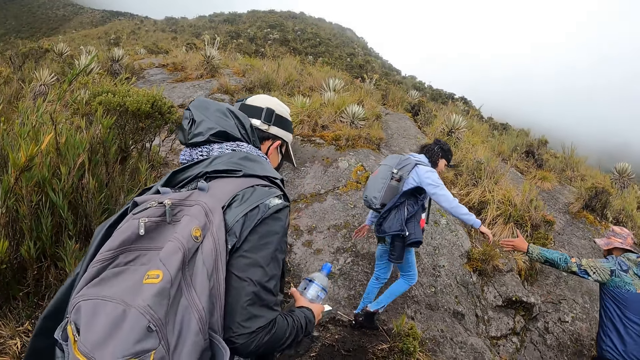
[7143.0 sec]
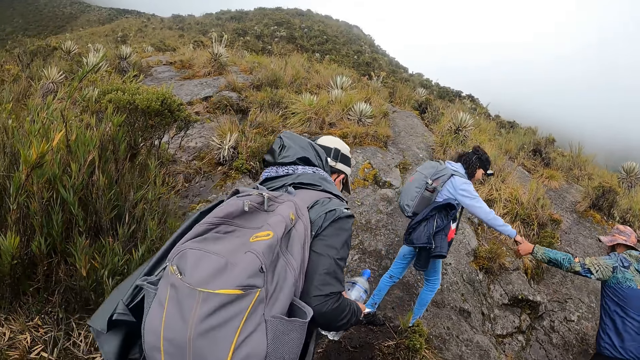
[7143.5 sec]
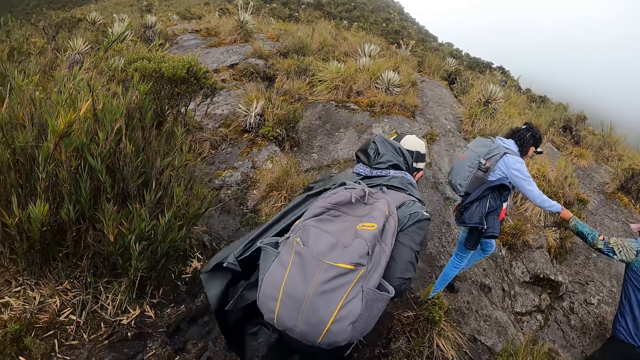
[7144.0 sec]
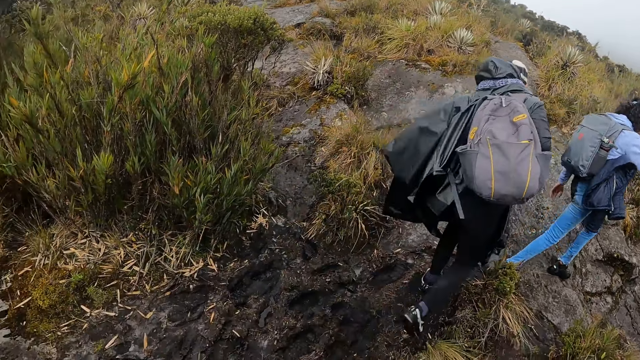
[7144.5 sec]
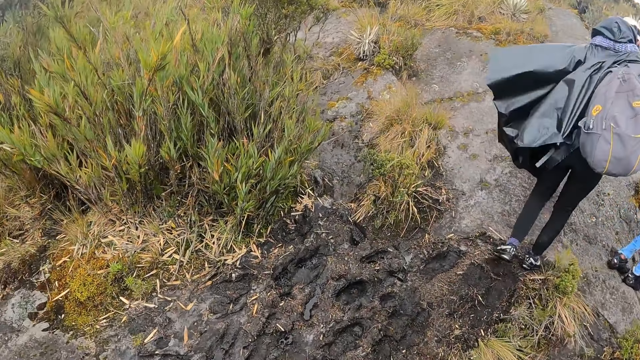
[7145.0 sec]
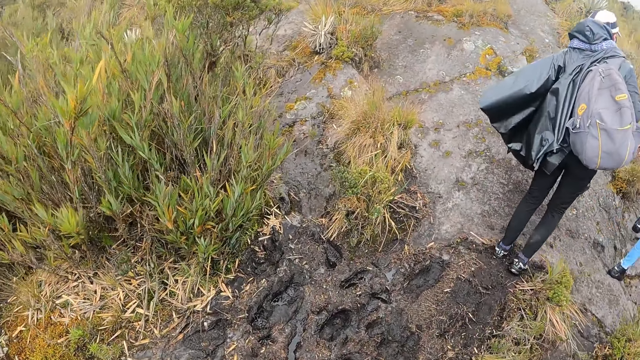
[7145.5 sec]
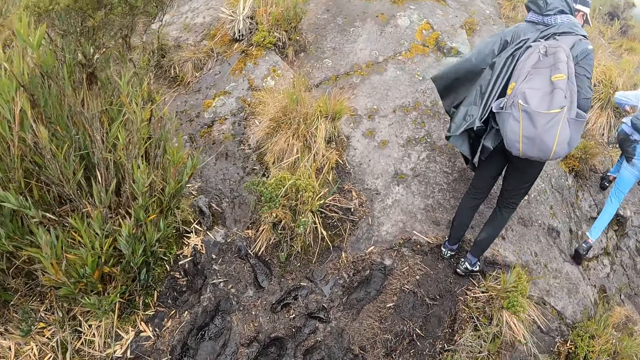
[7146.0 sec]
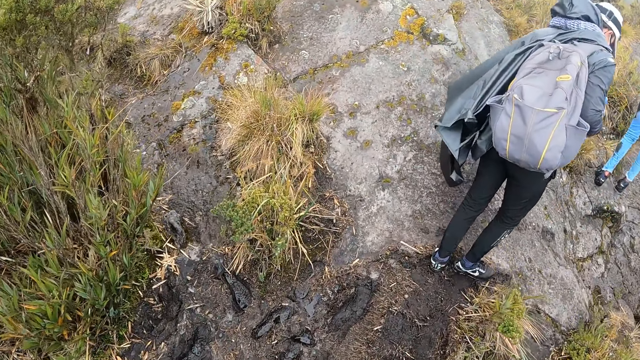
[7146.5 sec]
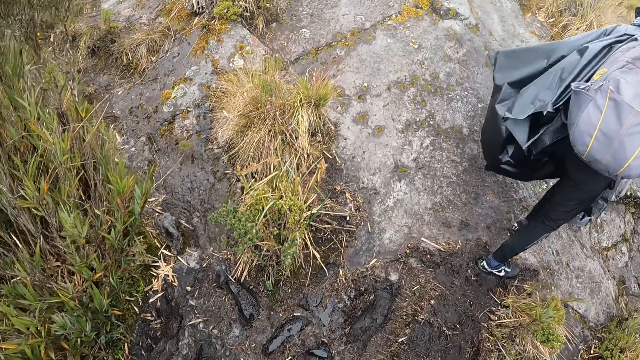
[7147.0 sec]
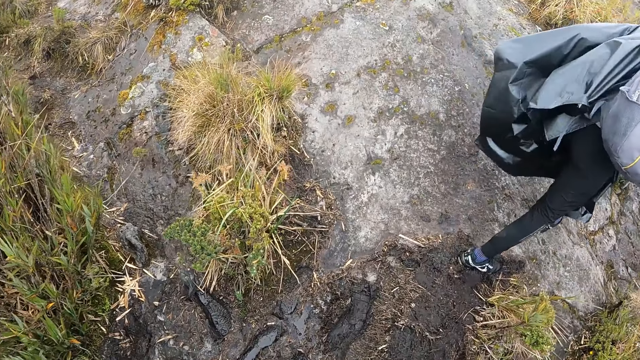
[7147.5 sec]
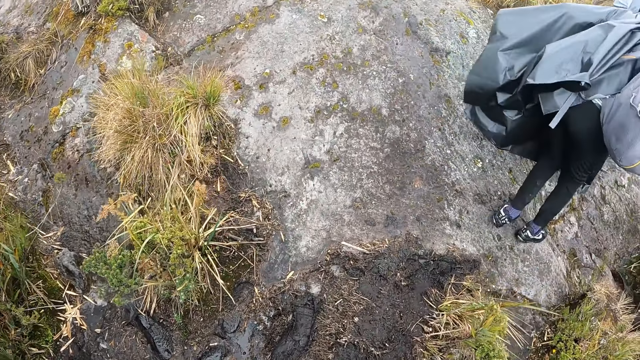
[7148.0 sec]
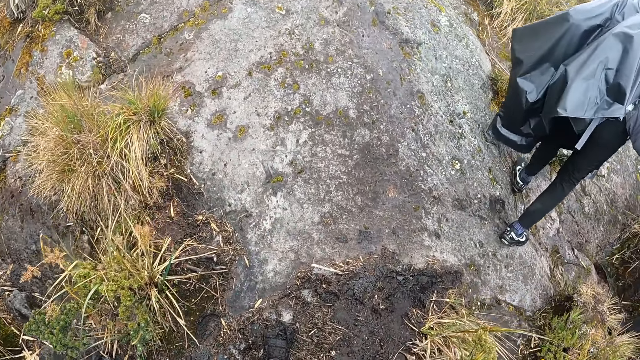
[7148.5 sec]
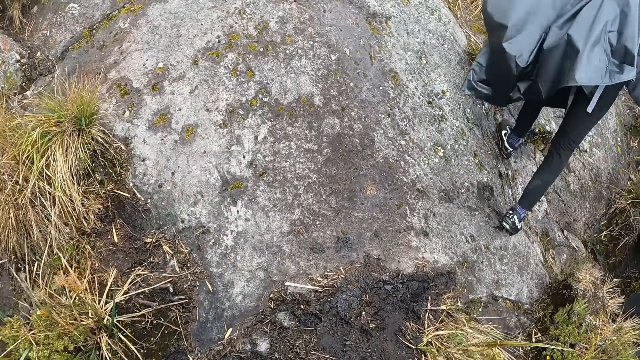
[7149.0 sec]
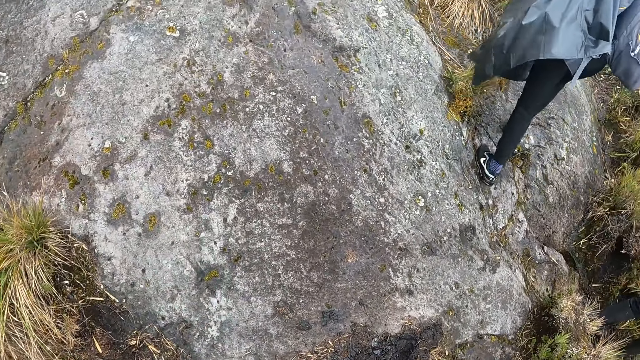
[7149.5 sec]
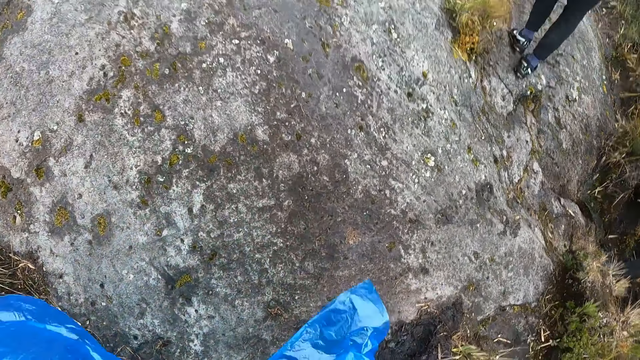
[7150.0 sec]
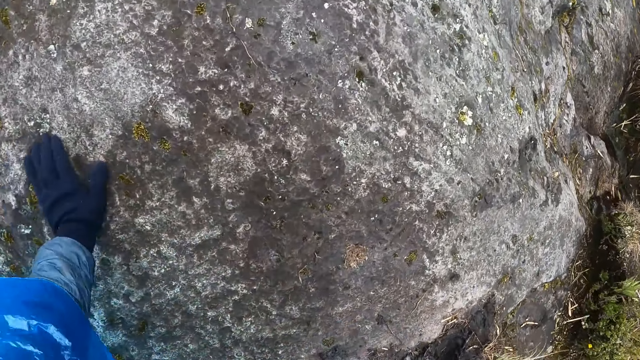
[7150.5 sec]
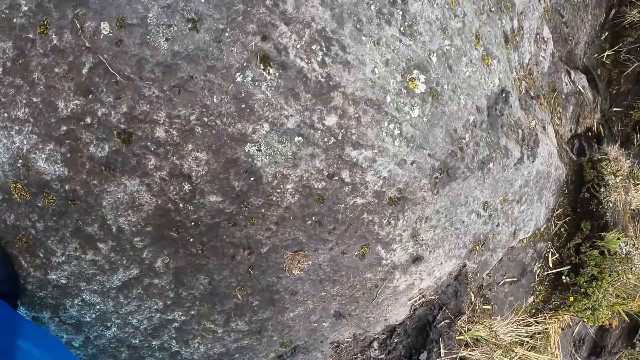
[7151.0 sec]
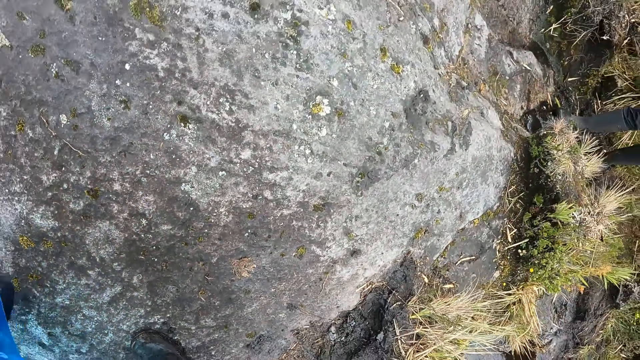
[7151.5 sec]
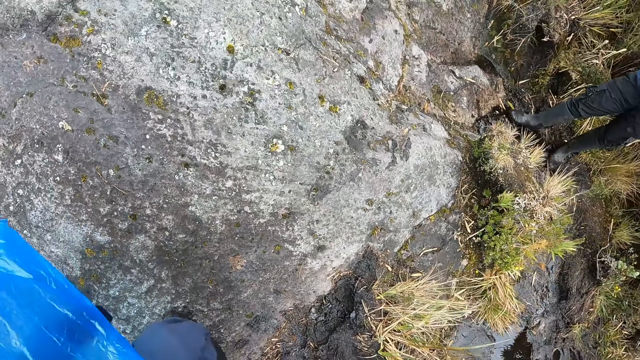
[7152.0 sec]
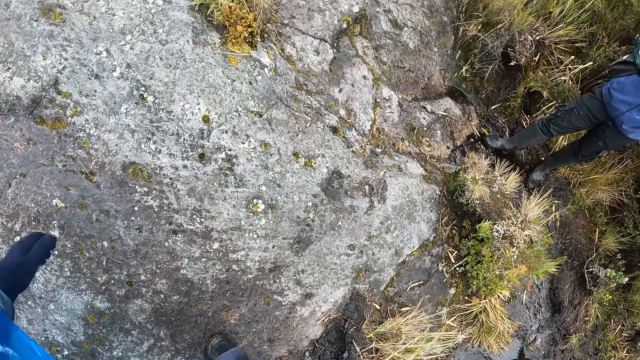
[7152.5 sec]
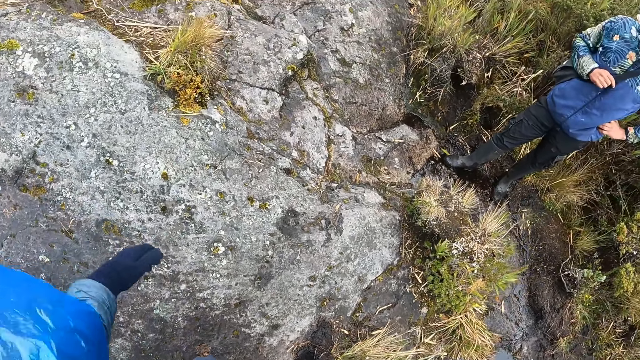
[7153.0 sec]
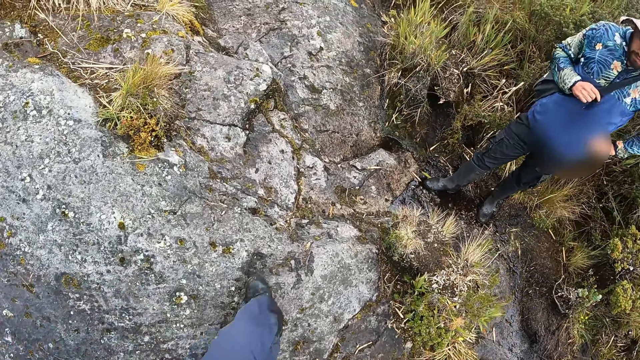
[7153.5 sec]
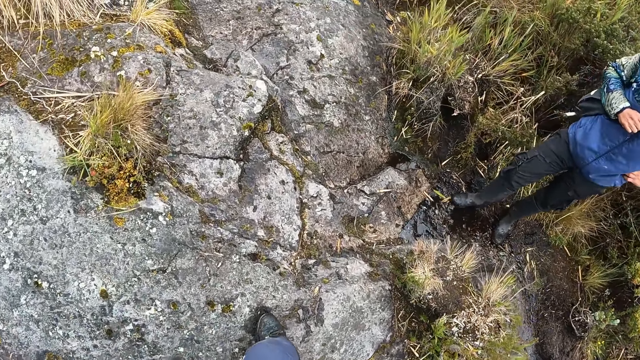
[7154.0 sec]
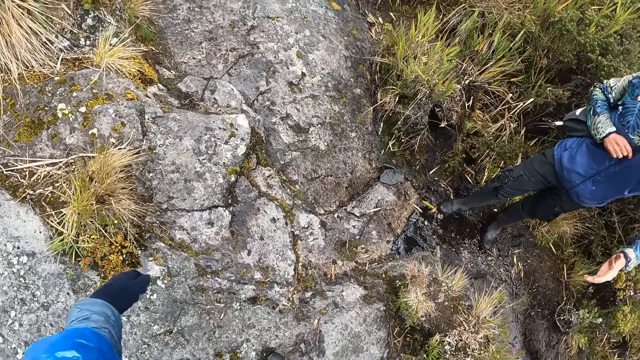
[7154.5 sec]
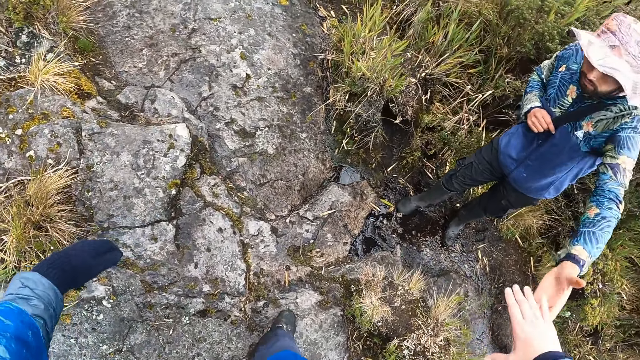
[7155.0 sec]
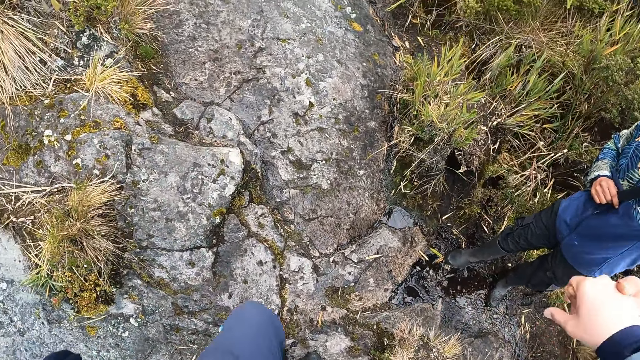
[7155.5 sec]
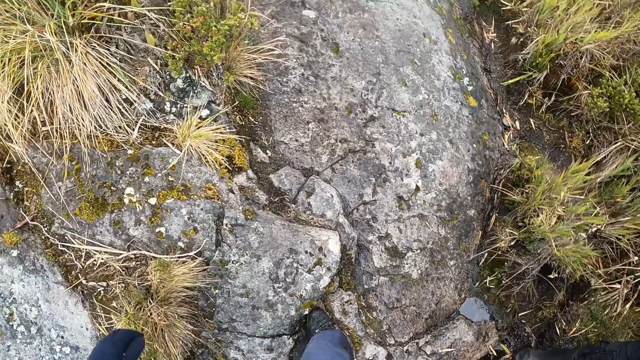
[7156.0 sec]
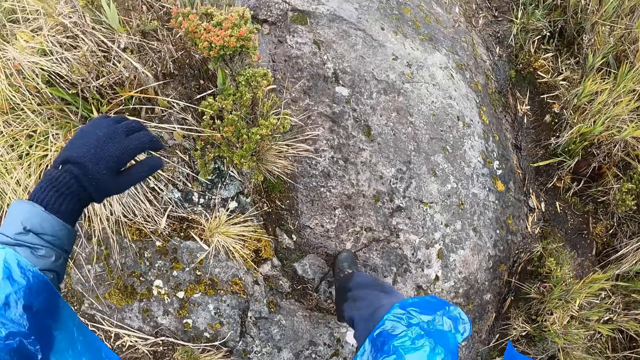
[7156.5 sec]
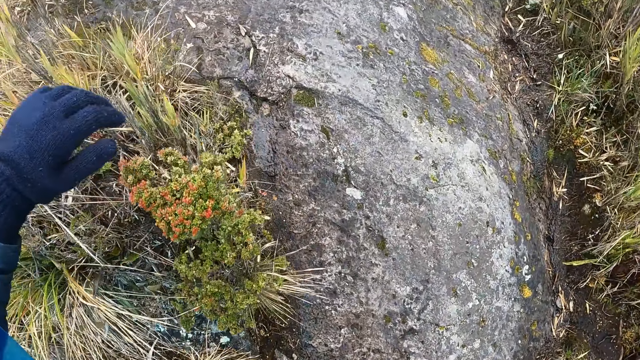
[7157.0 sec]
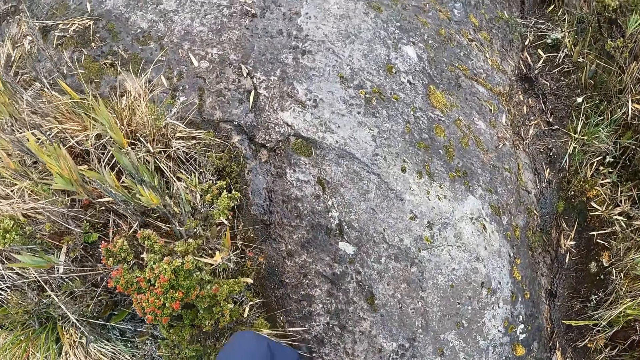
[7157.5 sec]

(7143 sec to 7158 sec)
The woman holds a man on his left hand with her right hand. Another man climbs up the hill. The woman climbs up the hill. The camera wearer climbs up the hill. He places his right hand on a rock. He holds the first man on his left hand with his right hand.

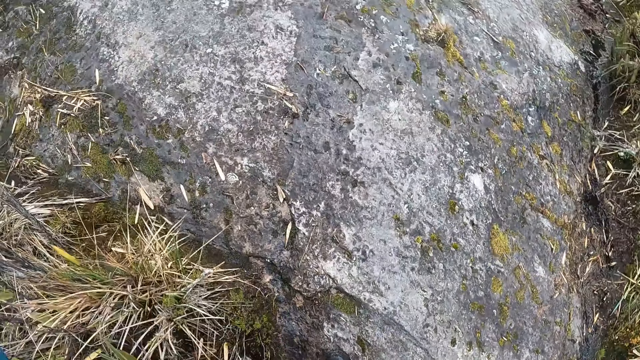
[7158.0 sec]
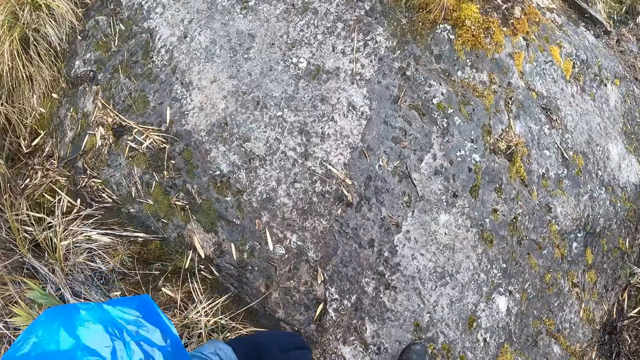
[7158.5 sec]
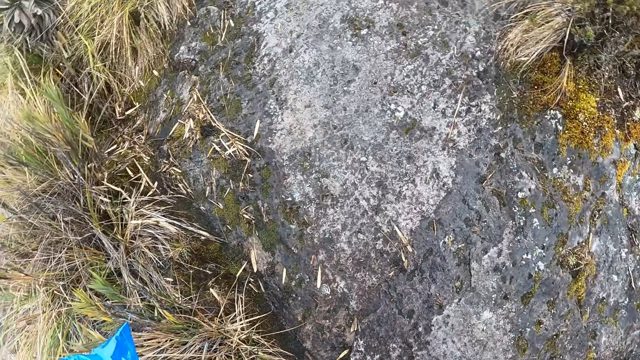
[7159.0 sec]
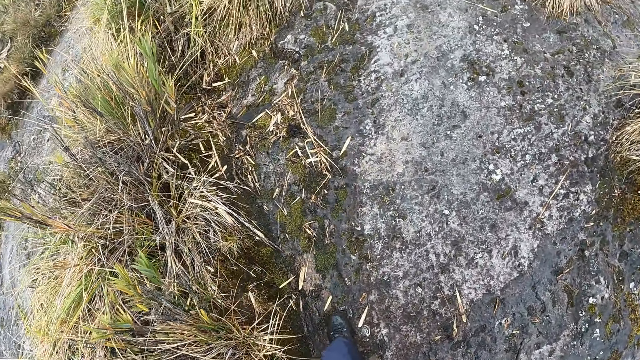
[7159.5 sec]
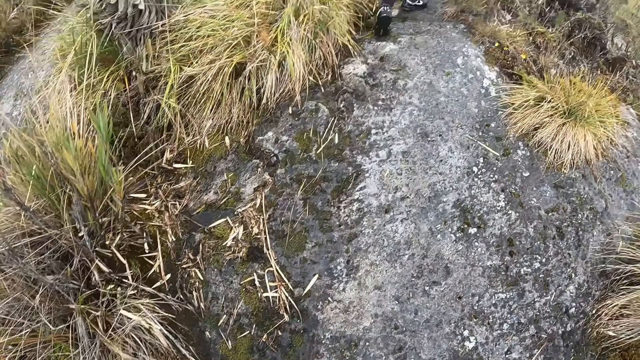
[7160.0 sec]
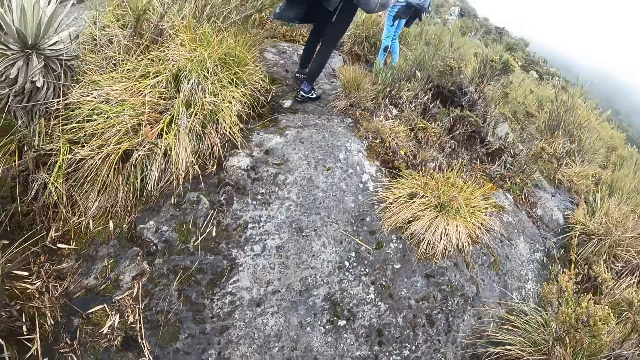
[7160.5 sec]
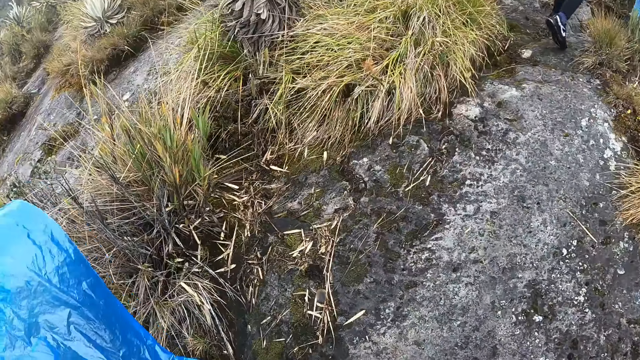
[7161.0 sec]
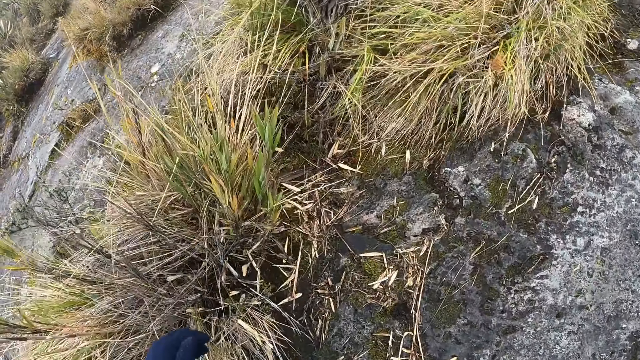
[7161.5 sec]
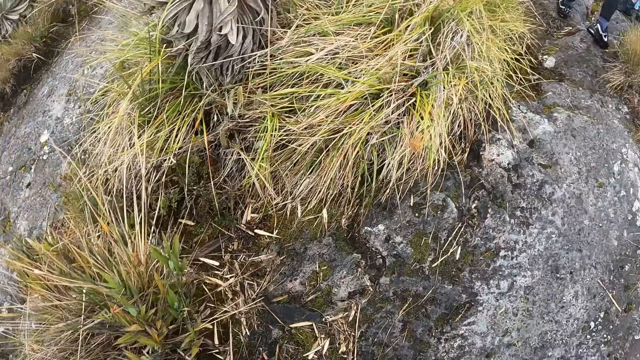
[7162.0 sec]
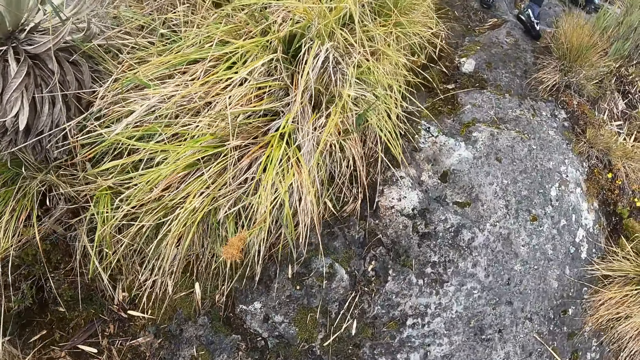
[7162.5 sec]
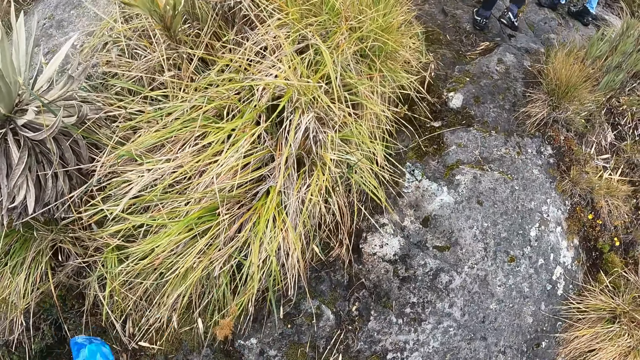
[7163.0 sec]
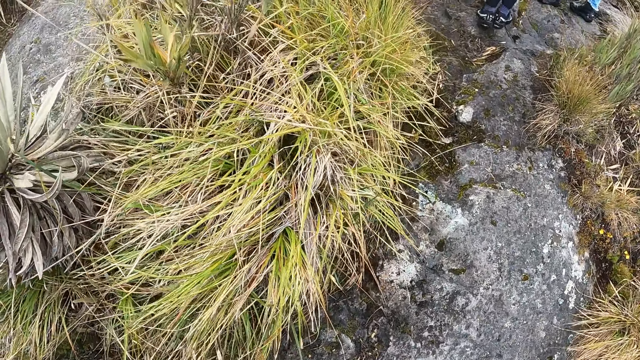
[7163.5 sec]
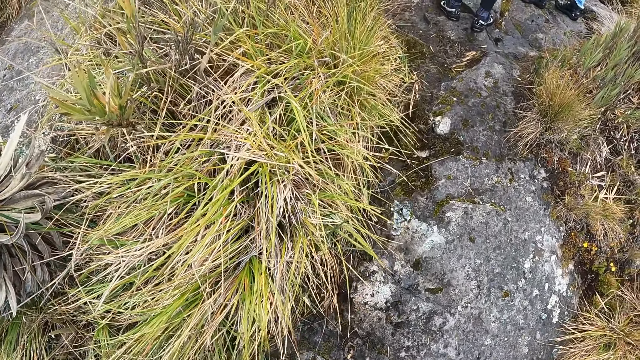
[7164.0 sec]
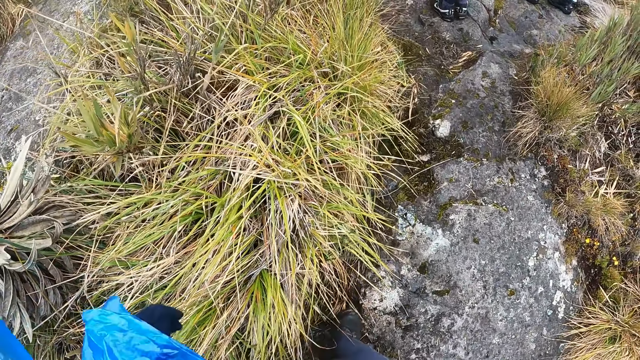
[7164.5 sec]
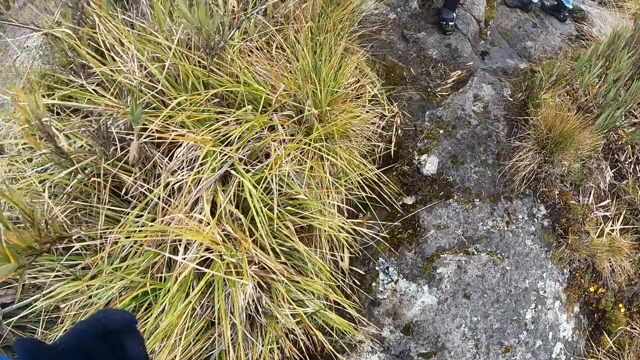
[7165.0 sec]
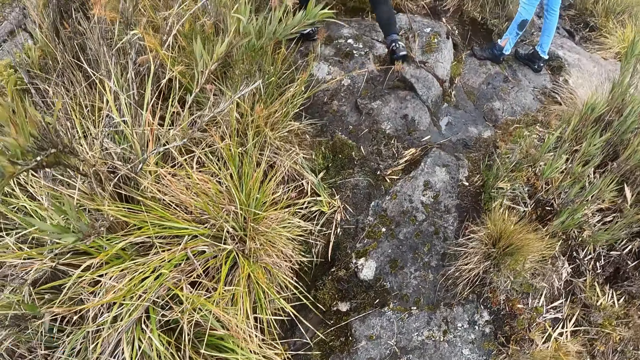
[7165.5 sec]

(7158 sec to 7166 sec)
The camera wearer stares at the grass.
